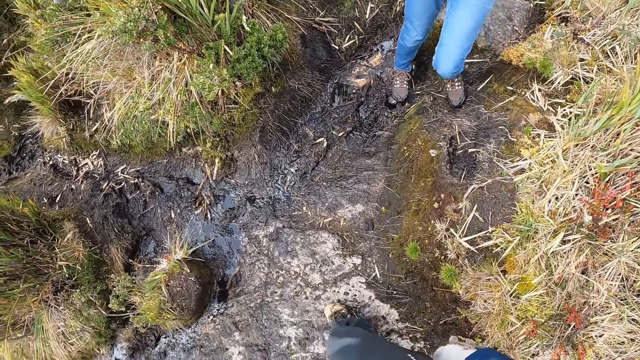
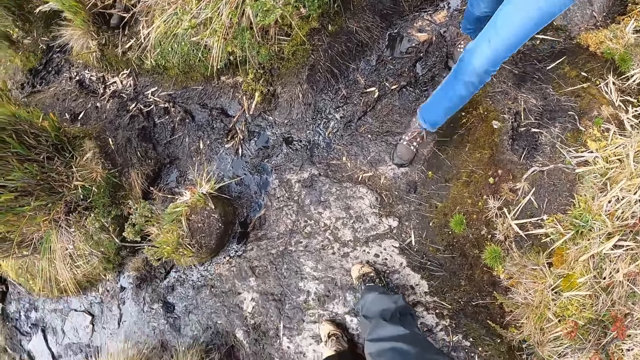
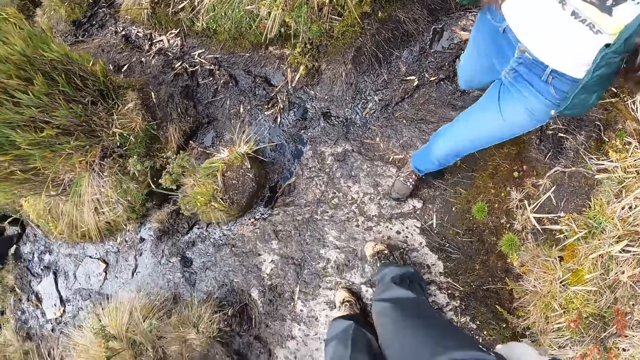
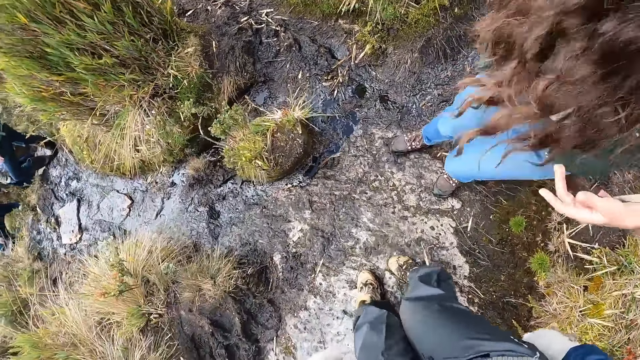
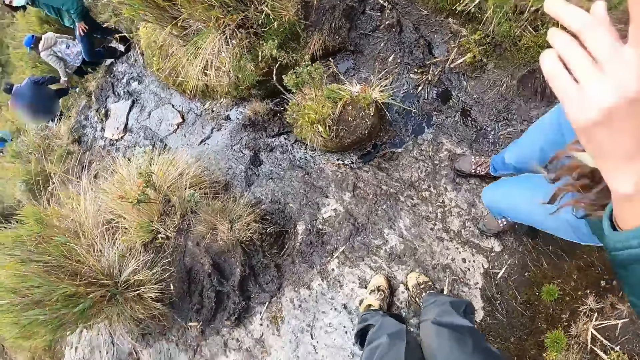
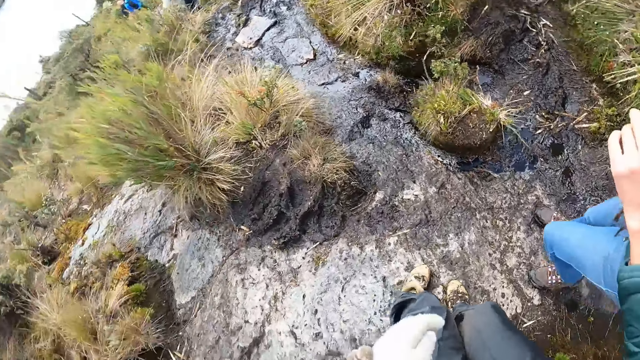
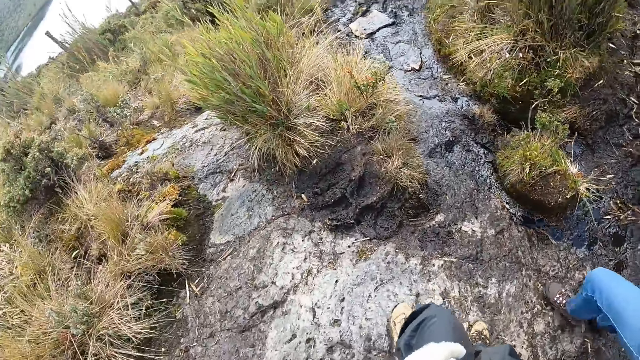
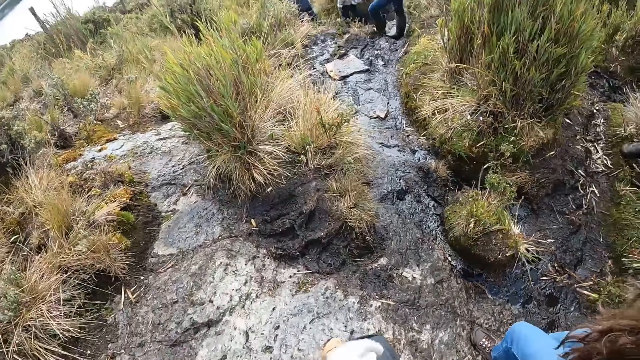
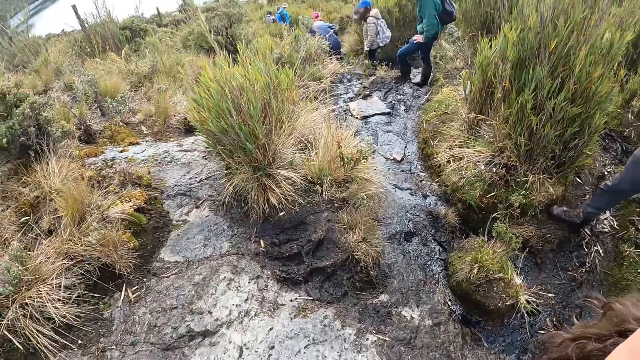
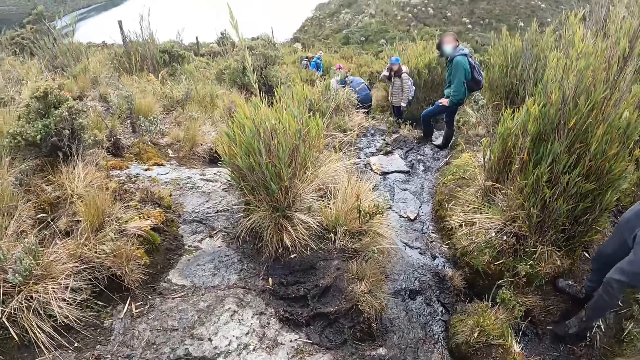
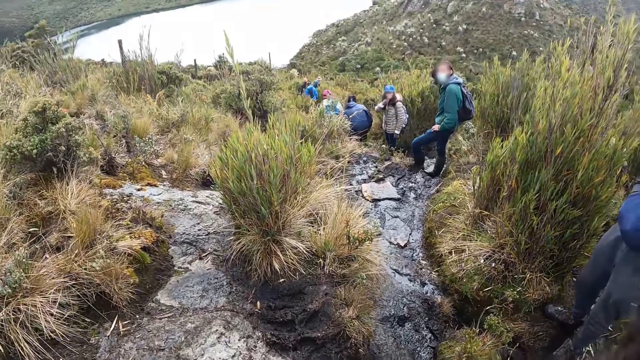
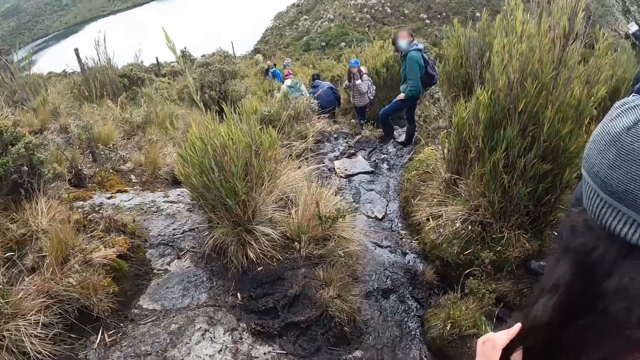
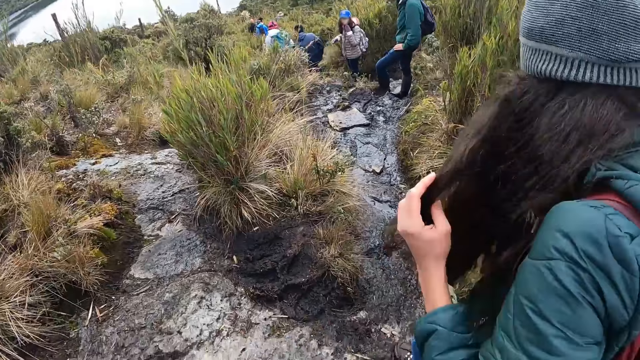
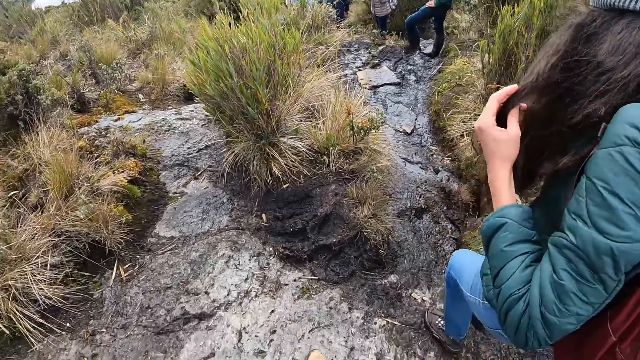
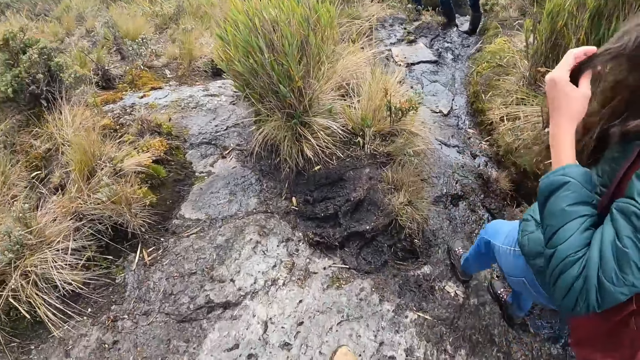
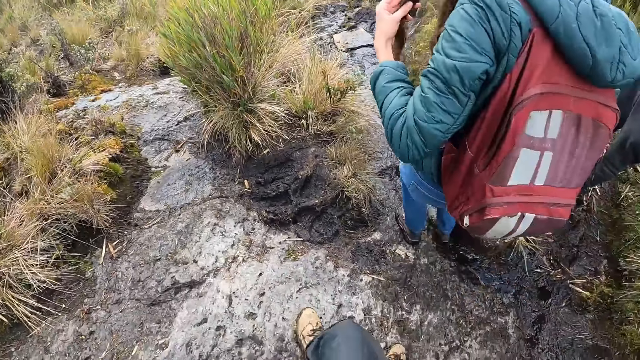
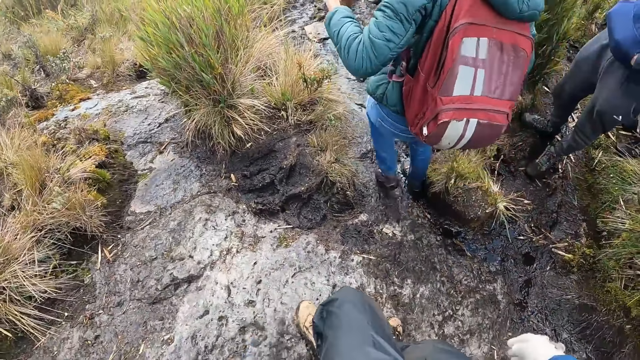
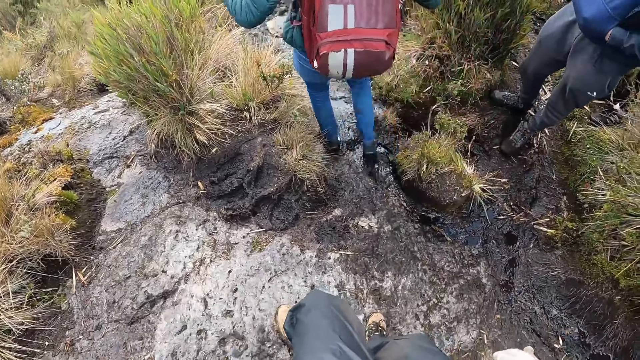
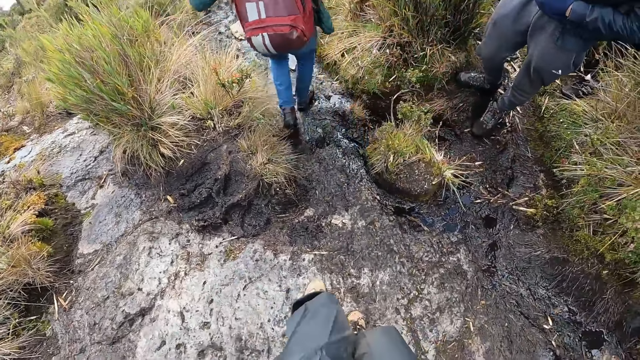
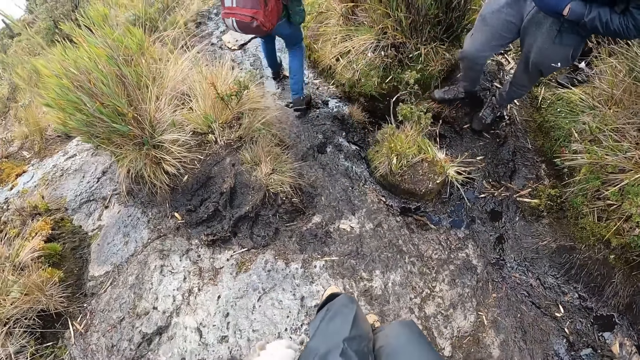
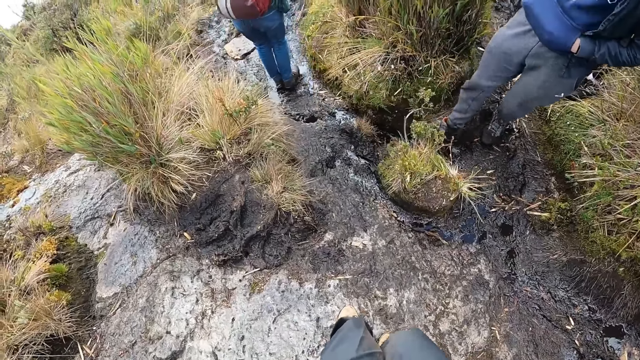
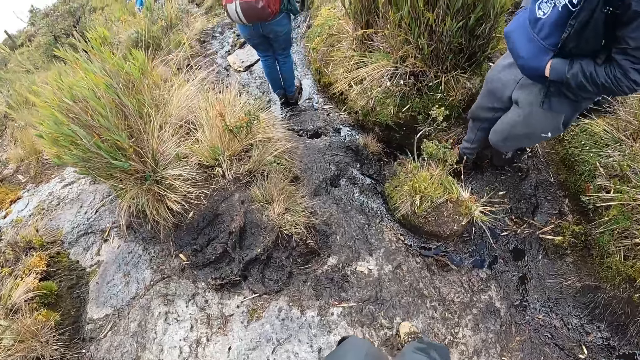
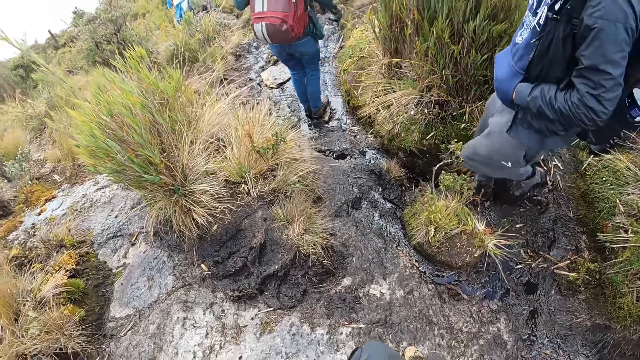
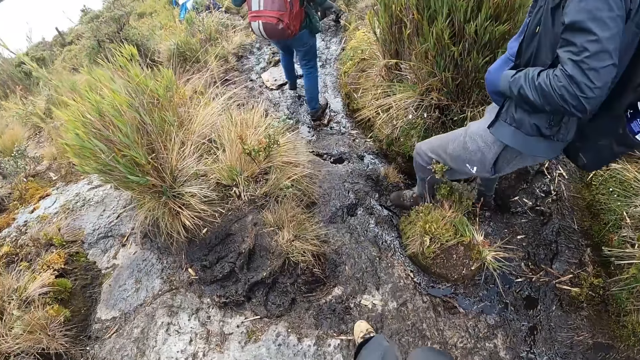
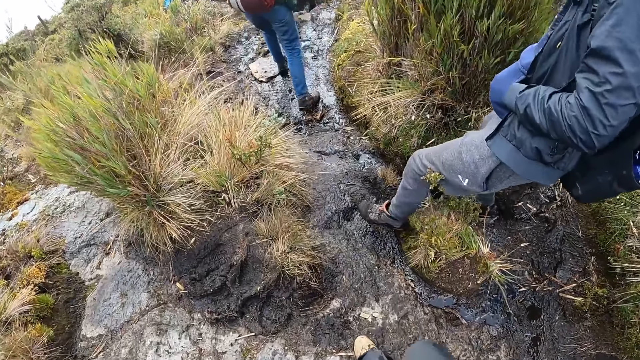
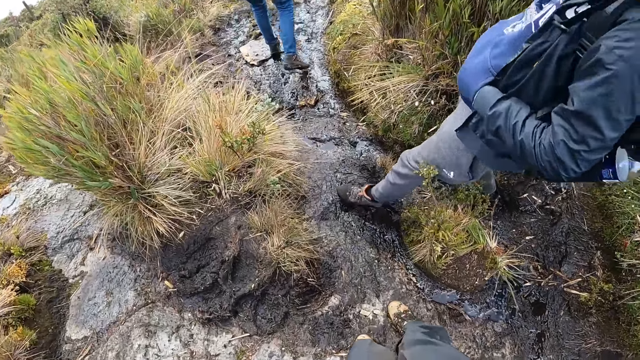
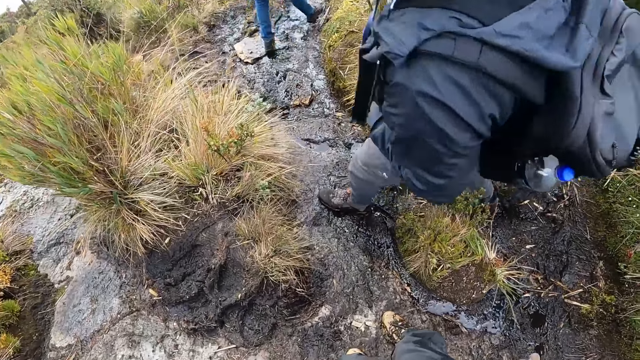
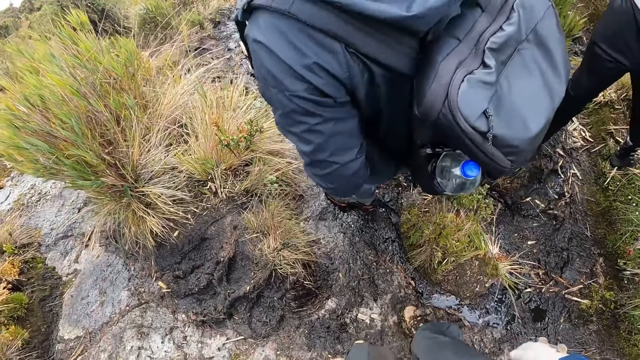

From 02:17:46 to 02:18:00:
A person walks in the field. The camera wearer stands in the field. They turn around. Another person looks at the camera wearer. The woman holds her hair with her left hand. The first person looks at the other person. The first person walks toward the other person. The camera wearer walks in the field. A third person walks in the field.

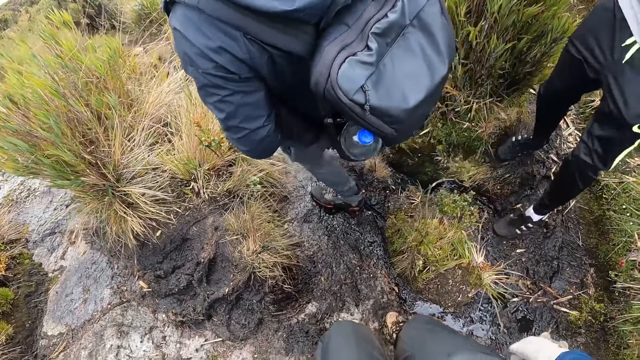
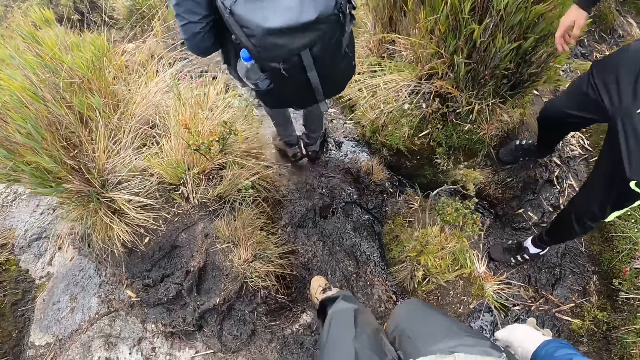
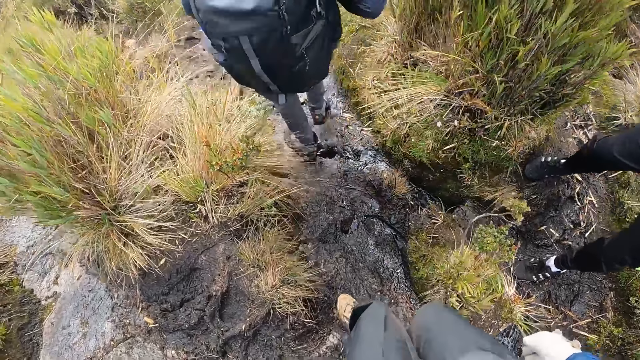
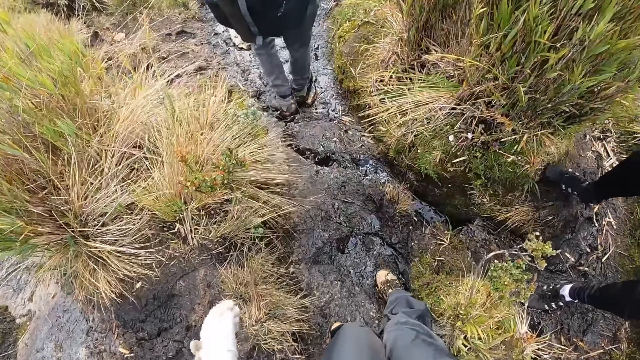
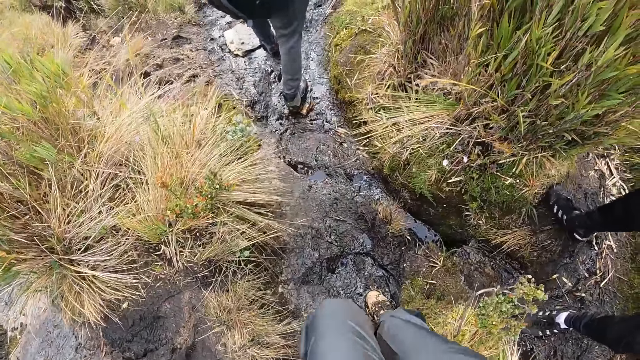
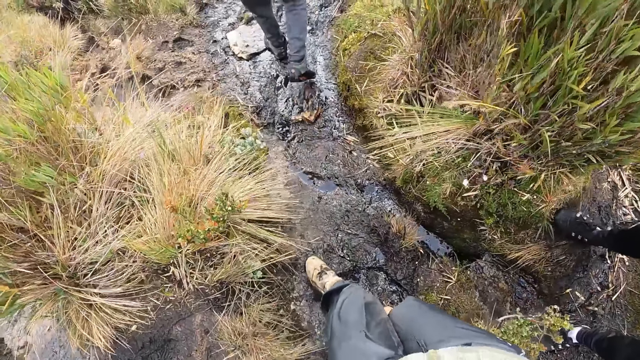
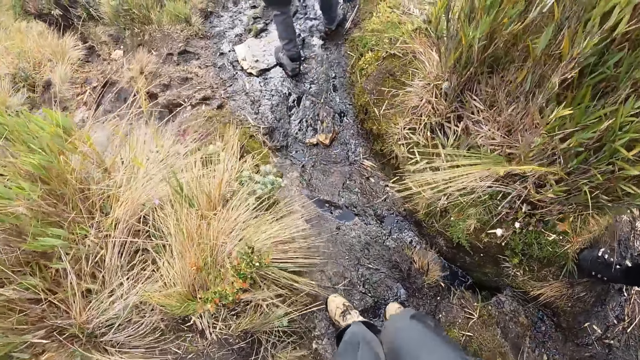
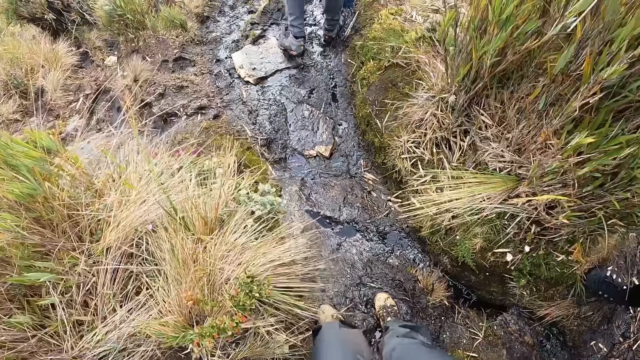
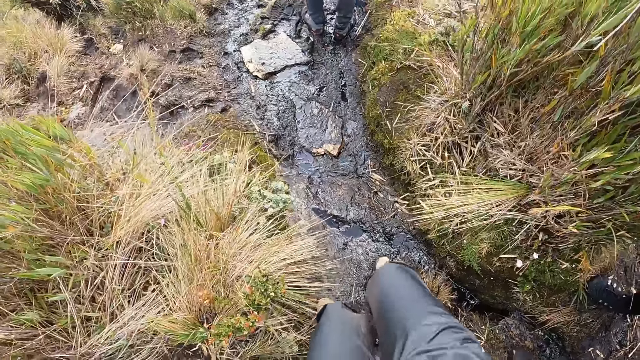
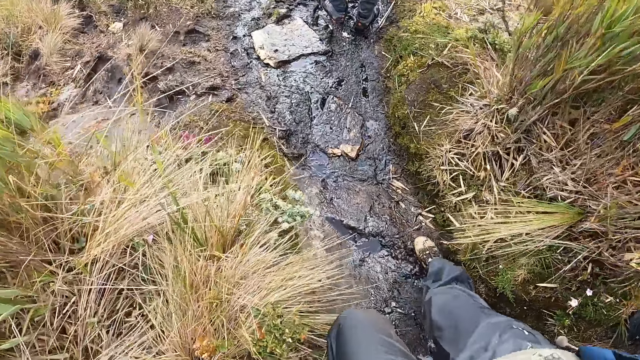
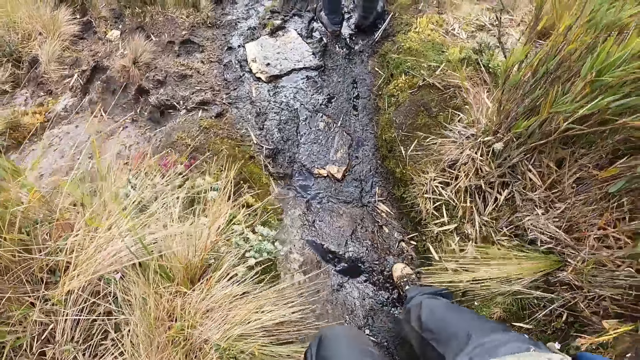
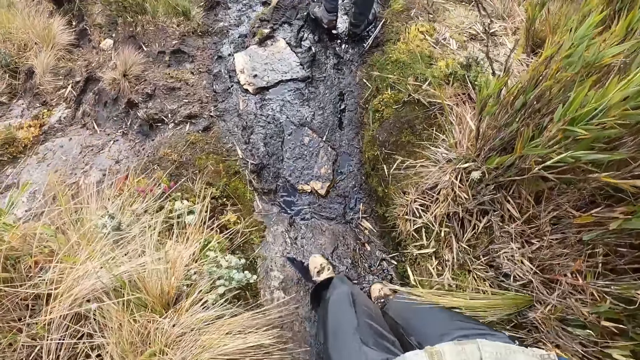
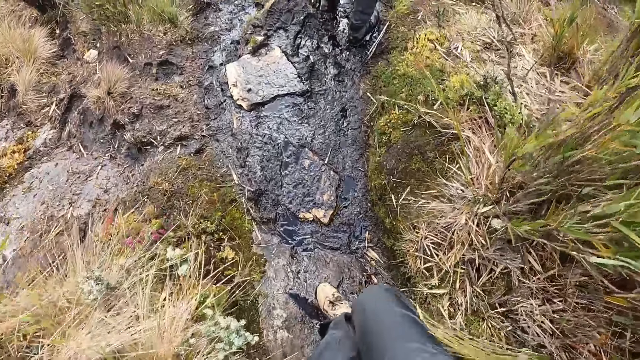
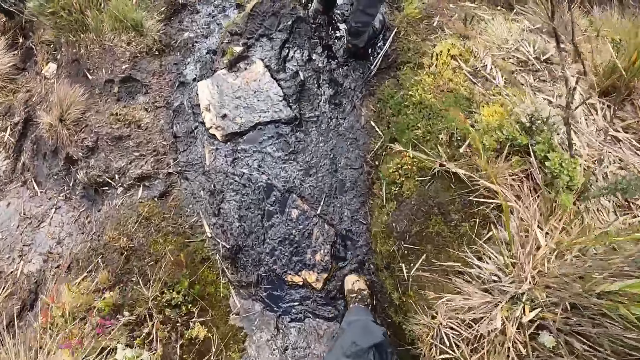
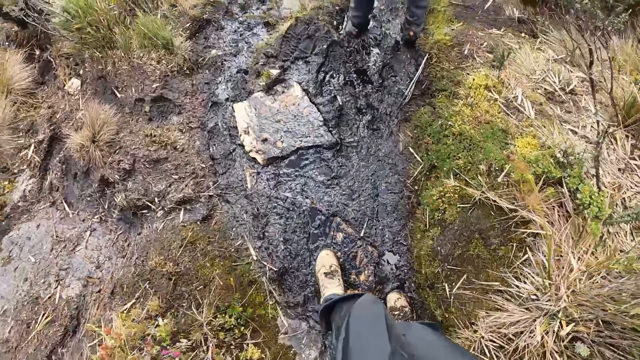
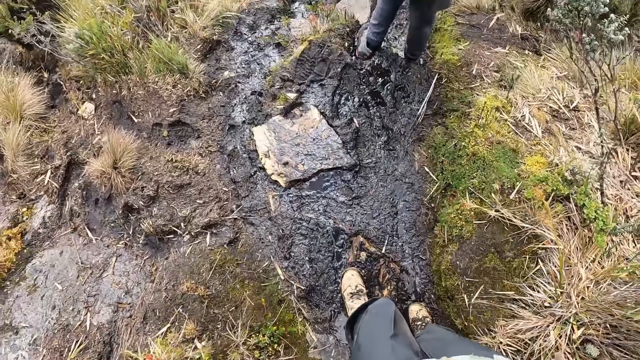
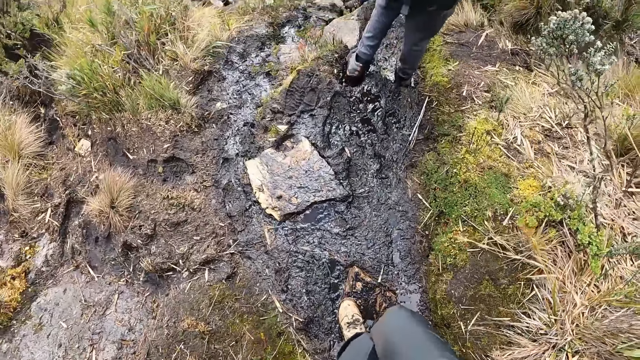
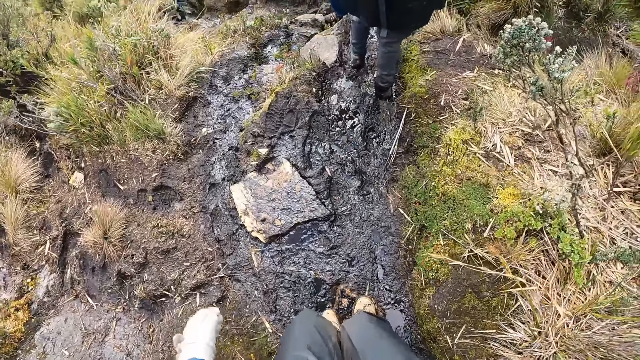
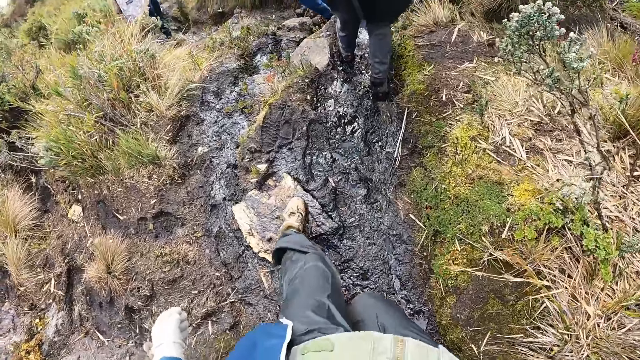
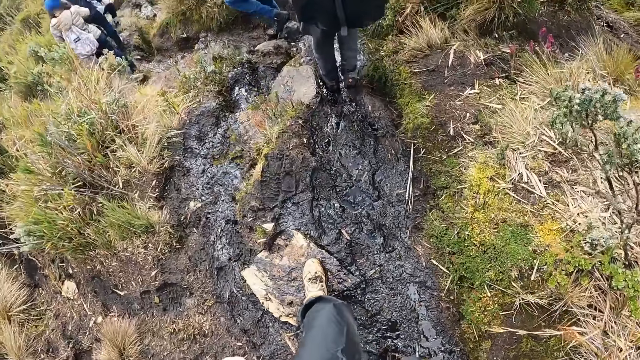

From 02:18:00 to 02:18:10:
A person walks towards the camera wearer. The camera wearer walks through the pathway on the mountain with the group of people. They walk in the field.
